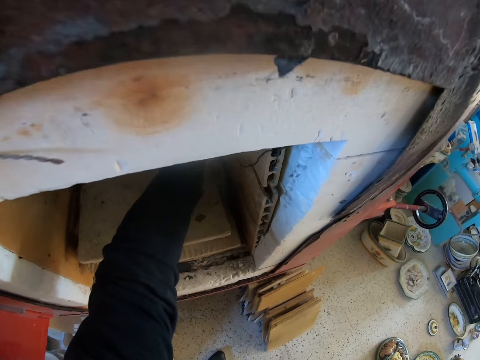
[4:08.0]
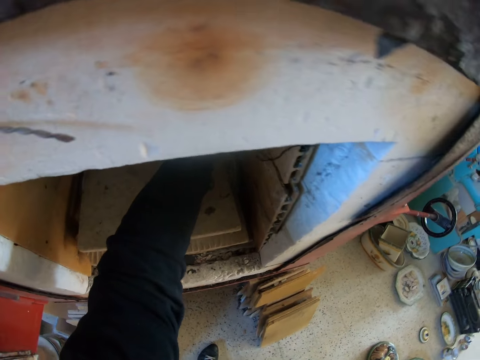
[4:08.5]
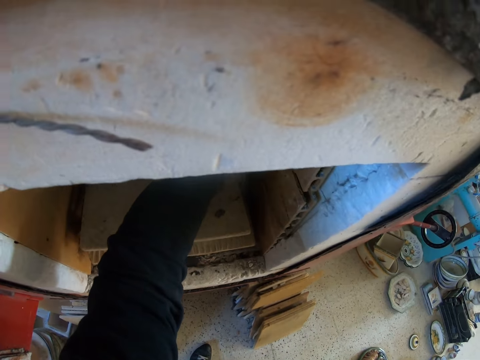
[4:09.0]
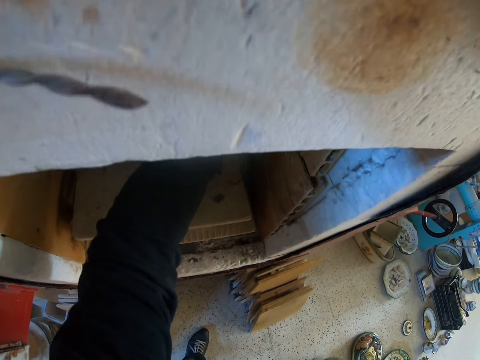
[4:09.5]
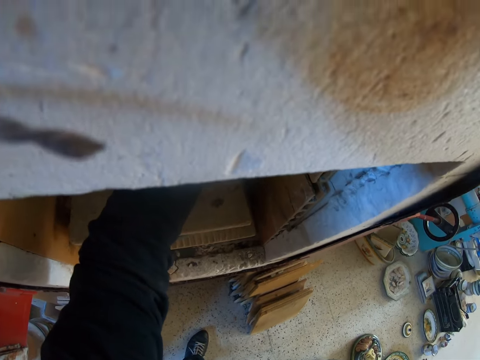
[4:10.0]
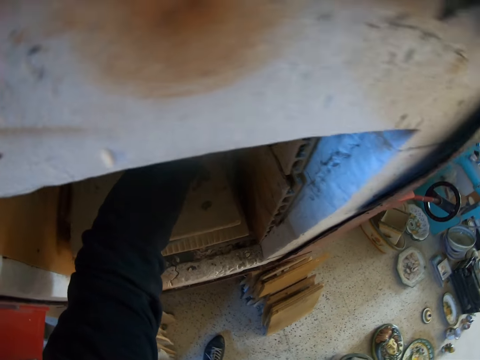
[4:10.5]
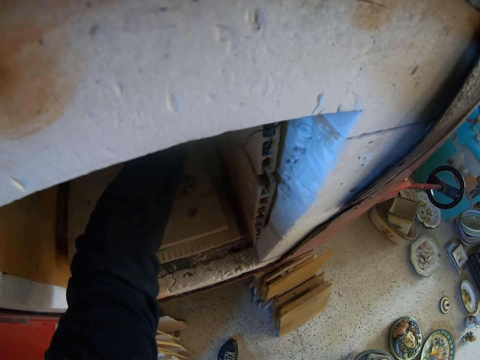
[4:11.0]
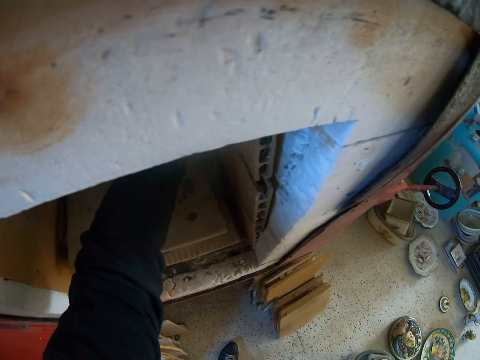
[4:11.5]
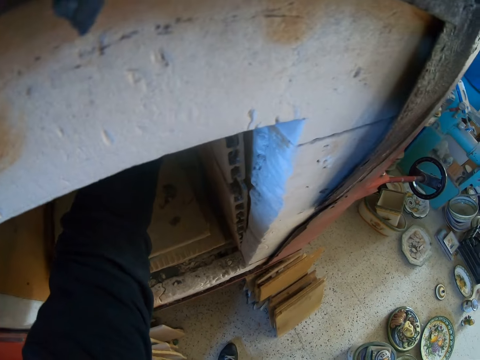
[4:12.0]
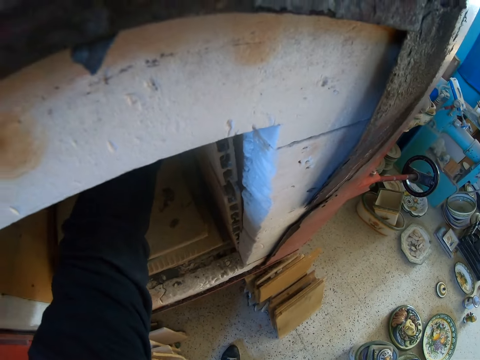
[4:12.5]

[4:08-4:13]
The camera wearer does something.

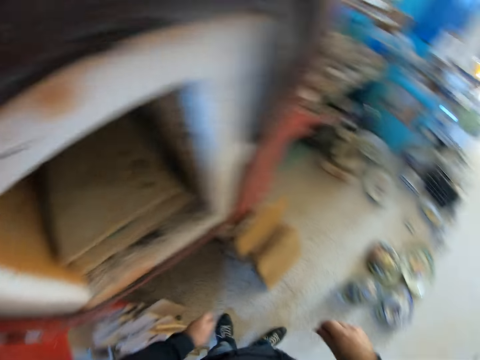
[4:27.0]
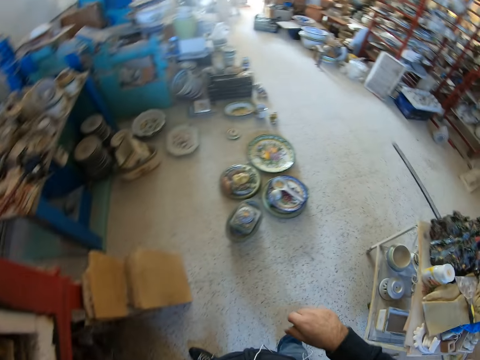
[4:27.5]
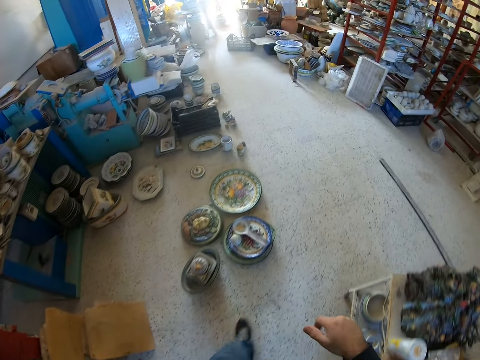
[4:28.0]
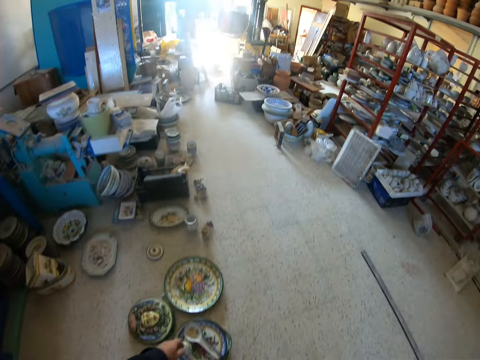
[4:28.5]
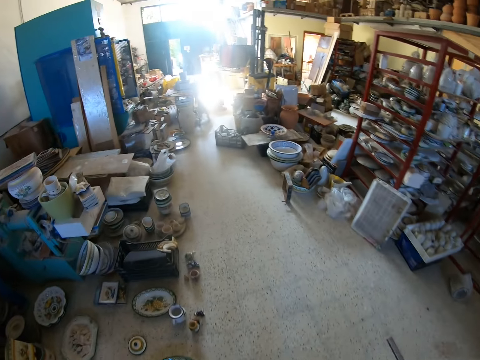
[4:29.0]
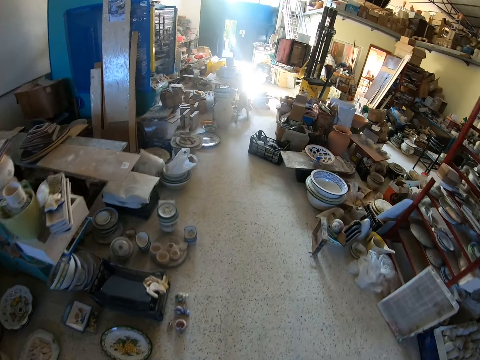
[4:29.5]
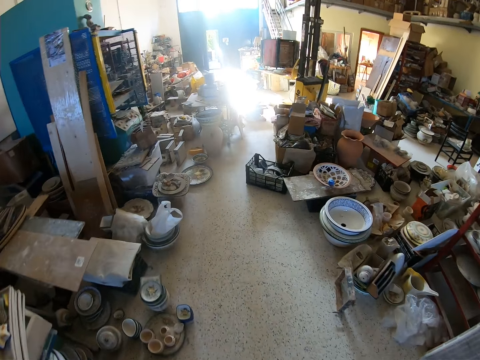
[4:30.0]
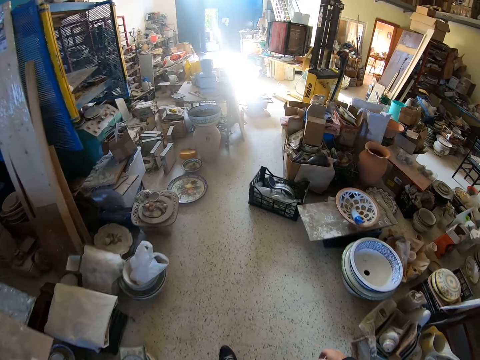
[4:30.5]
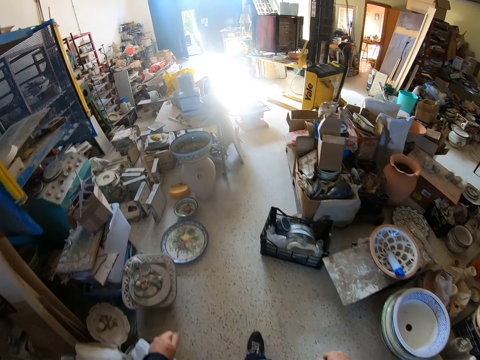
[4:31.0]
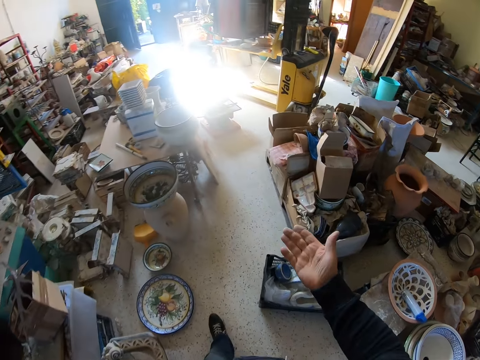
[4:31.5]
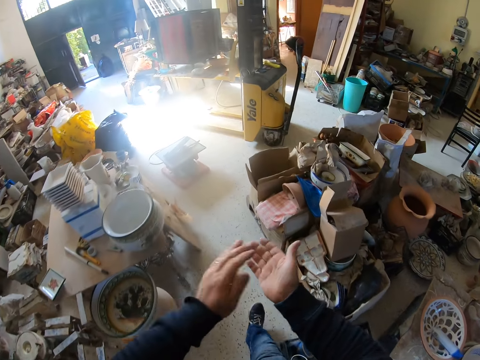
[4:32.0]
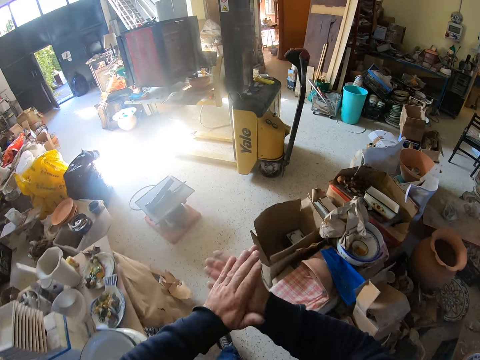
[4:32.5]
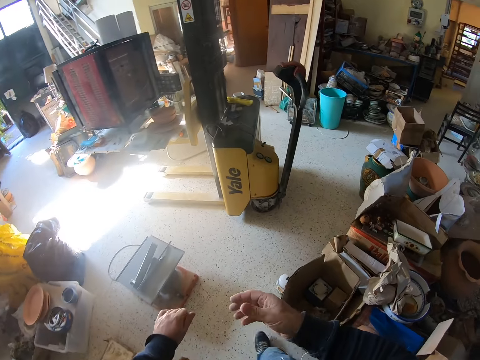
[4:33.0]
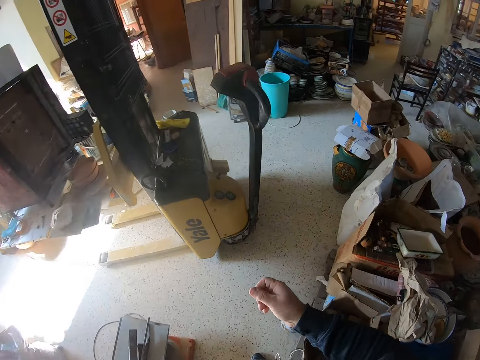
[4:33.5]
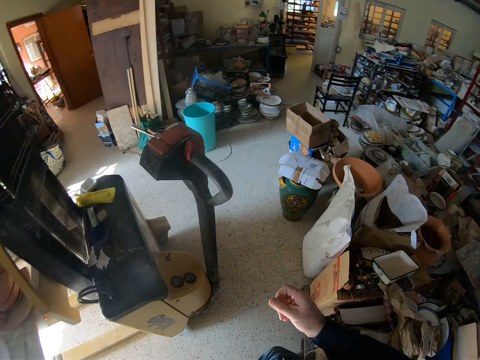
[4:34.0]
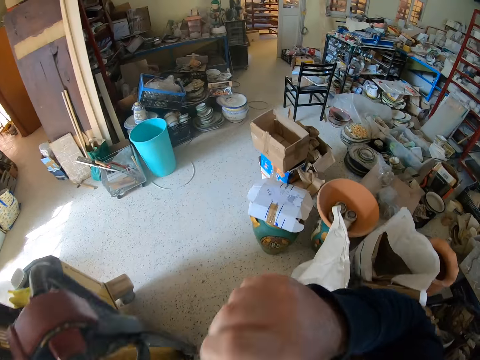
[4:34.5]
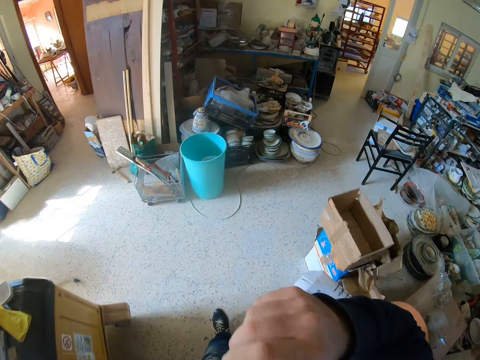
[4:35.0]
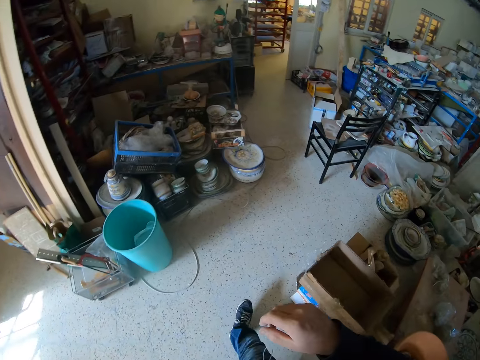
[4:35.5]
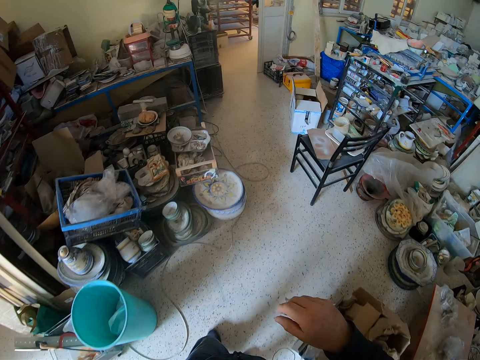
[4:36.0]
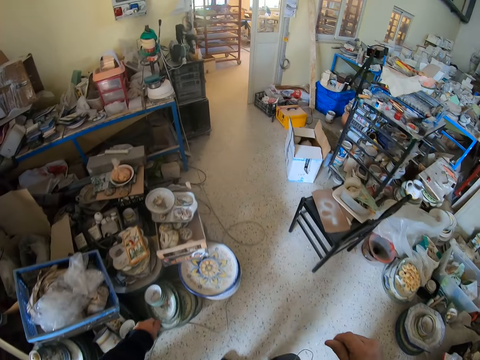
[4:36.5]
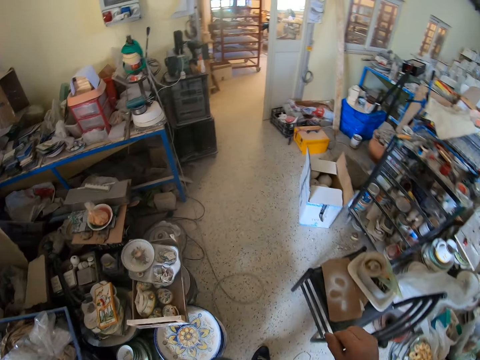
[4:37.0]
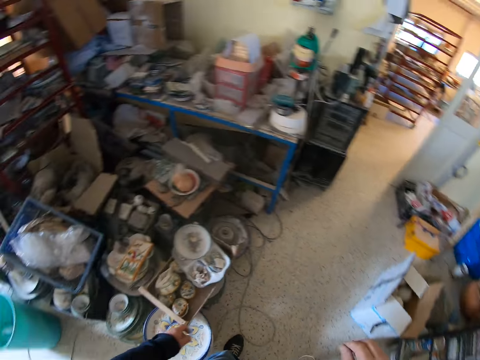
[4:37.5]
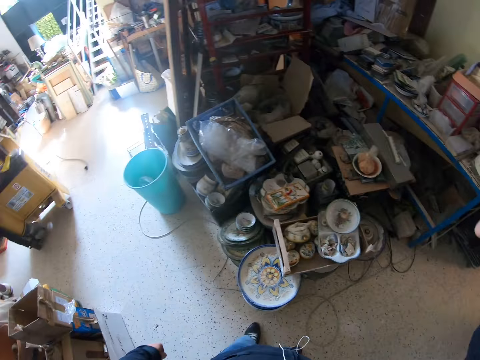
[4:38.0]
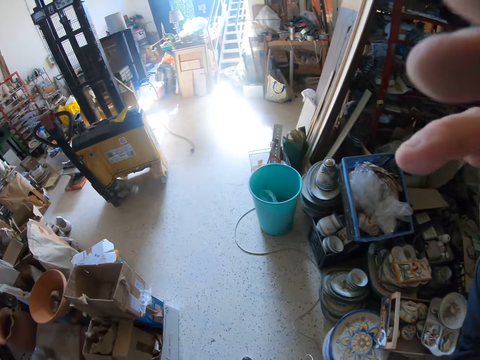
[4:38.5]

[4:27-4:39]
The camera wearer walks to the other side.
